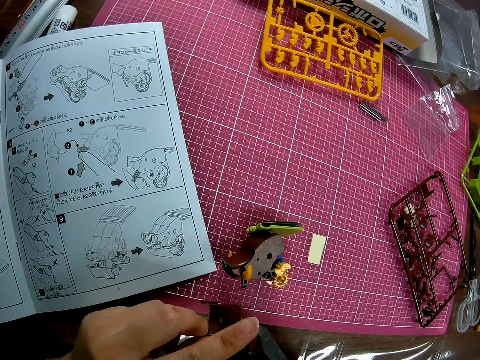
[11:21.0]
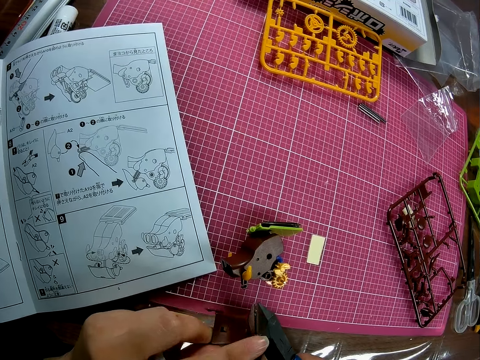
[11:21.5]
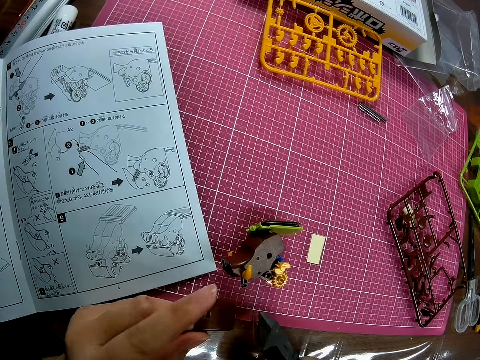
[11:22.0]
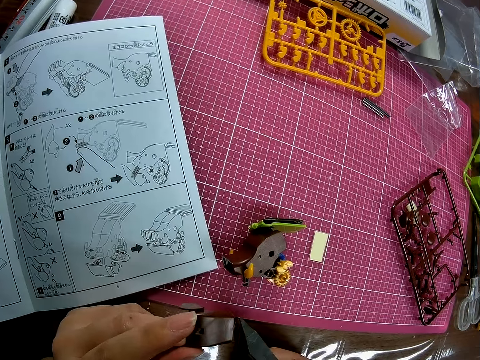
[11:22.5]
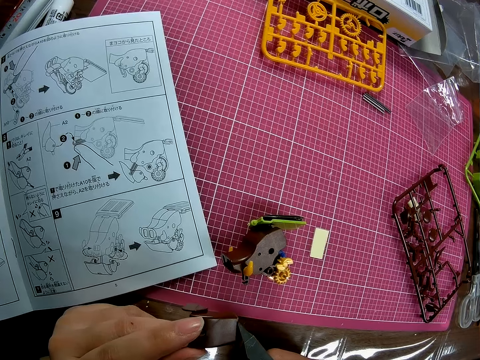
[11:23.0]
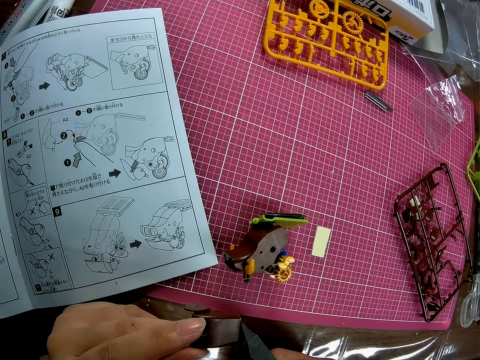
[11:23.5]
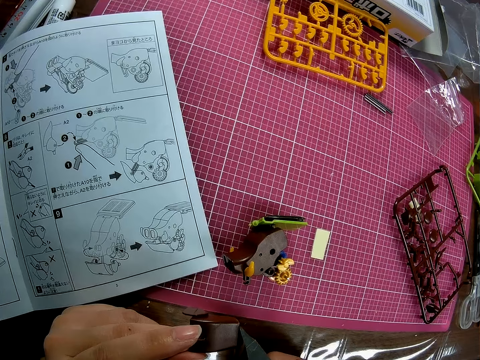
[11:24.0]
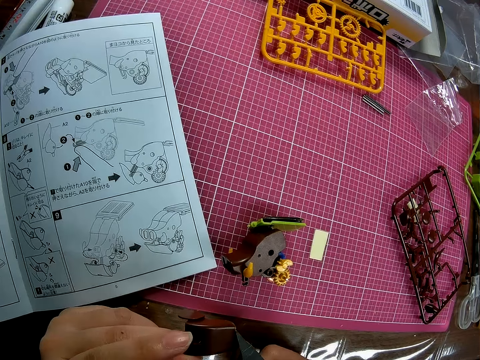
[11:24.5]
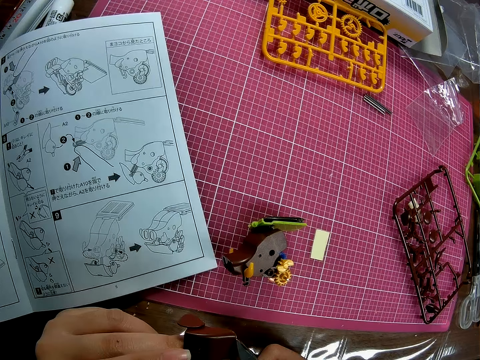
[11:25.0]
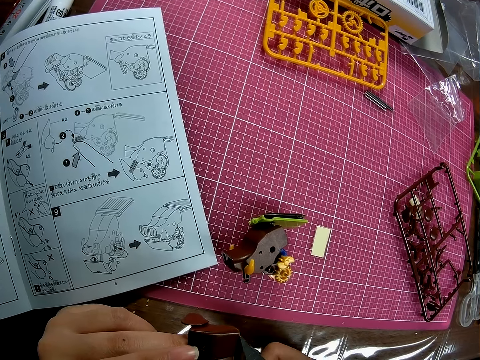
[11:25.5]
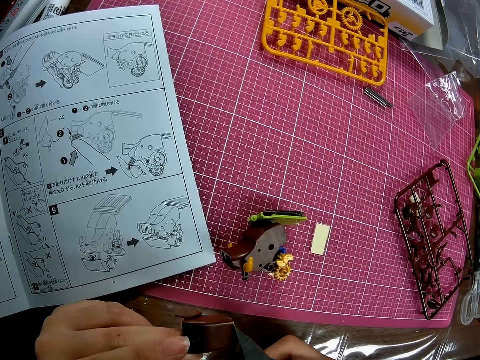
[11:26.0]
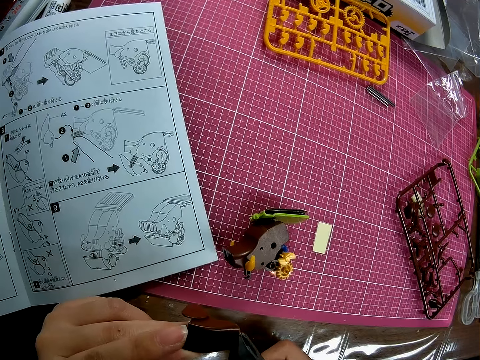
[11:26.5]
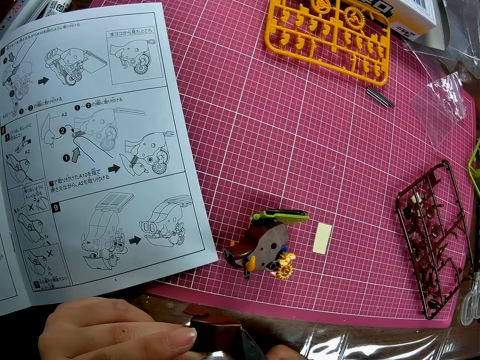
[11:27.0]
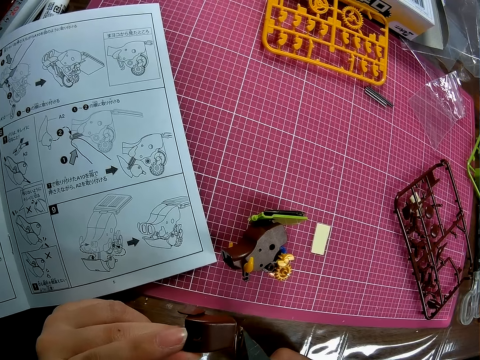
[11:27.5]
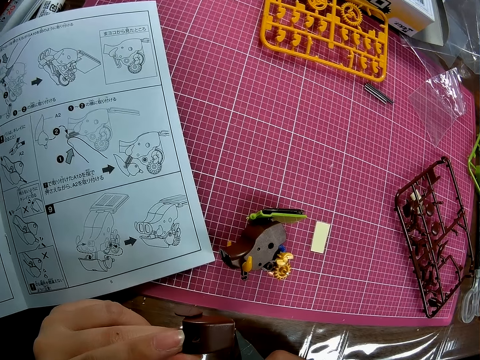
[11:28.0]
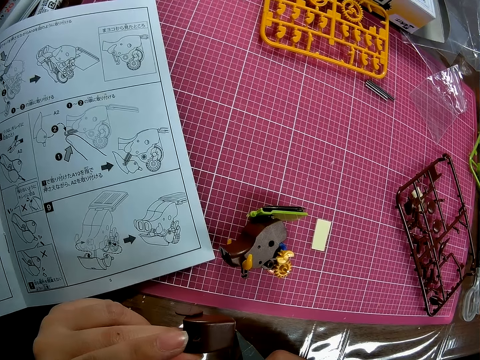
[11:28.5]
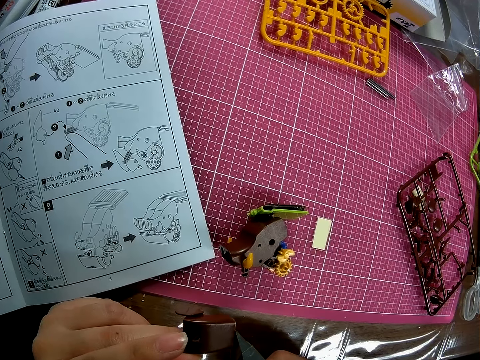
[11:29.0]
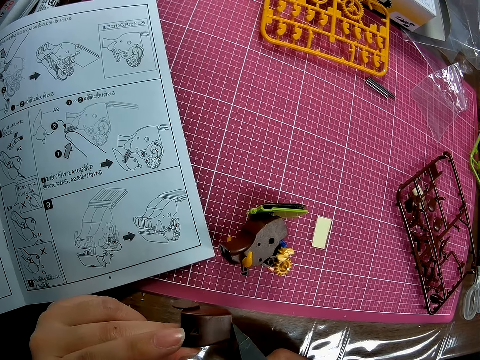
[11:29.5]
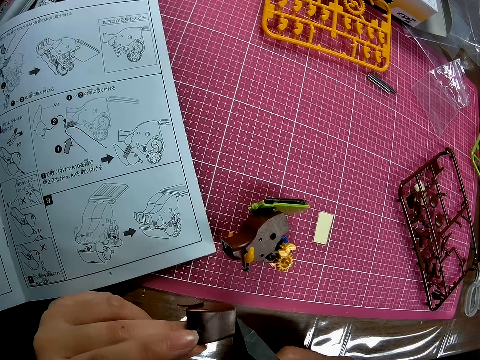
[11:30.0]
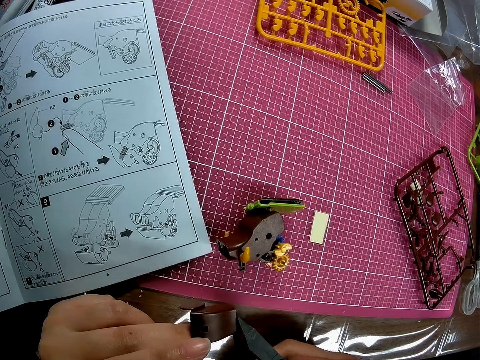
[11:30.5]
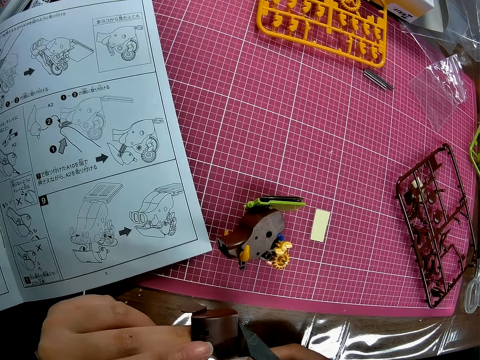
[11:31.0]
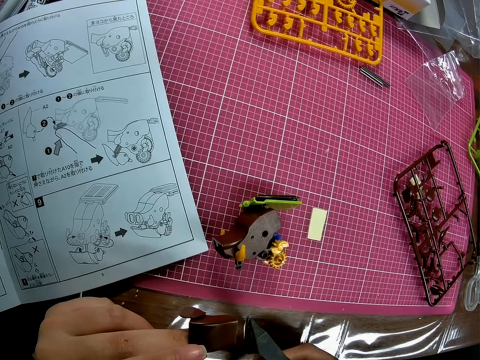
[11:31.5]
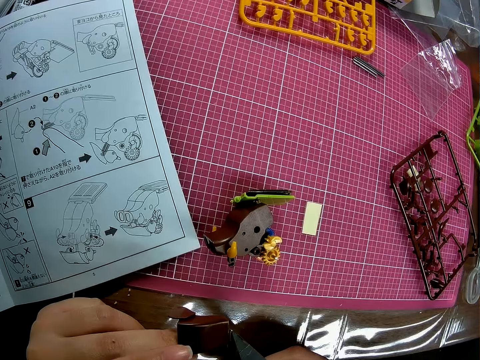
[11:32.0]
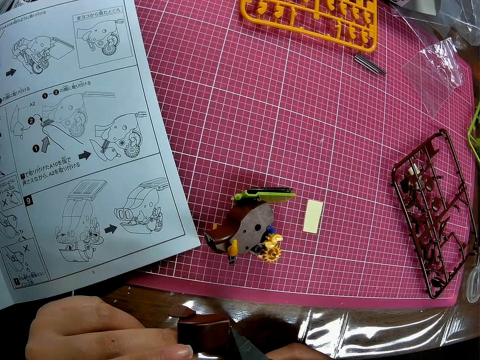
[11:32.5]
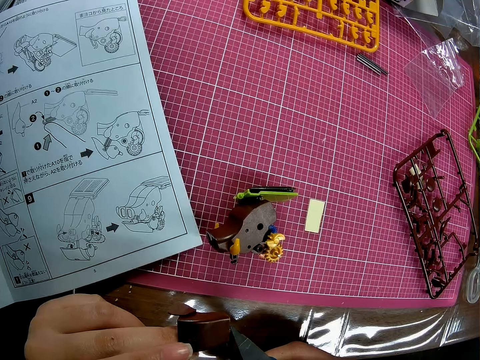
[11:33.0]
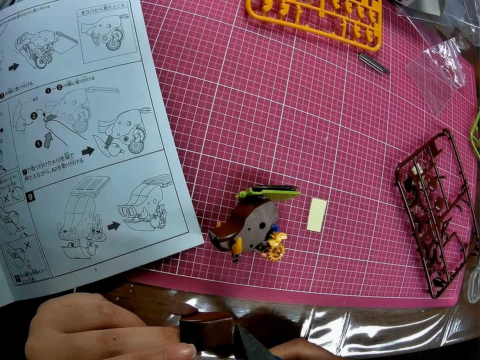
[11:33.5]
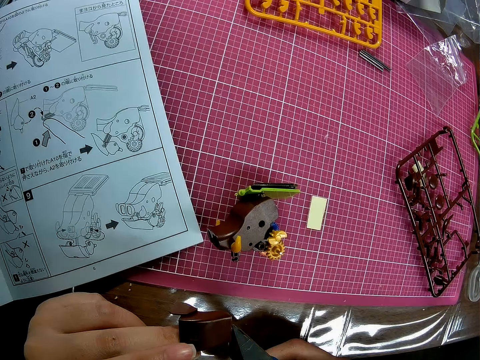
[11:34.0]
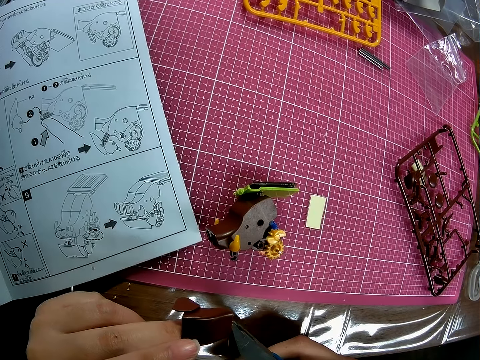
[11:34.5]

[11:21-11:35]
The camera wearer rubs his left index finger on the jaw of the plier or scissor. He picks up the scissor. He uses the plier on the piece of mechanical model in his left hand. He tries to cut the model.

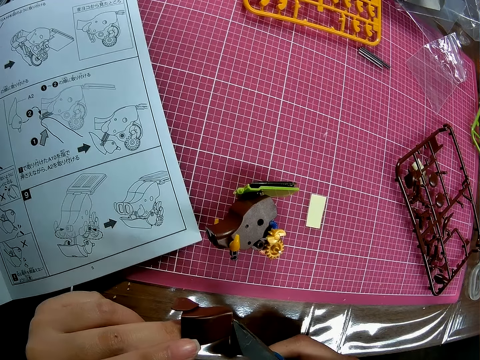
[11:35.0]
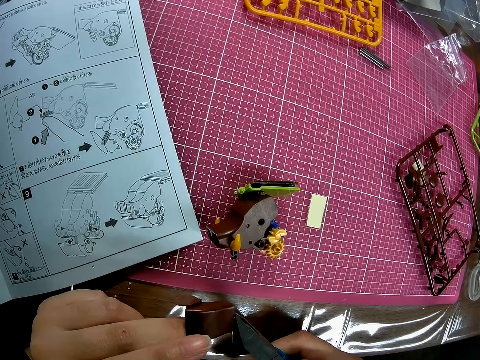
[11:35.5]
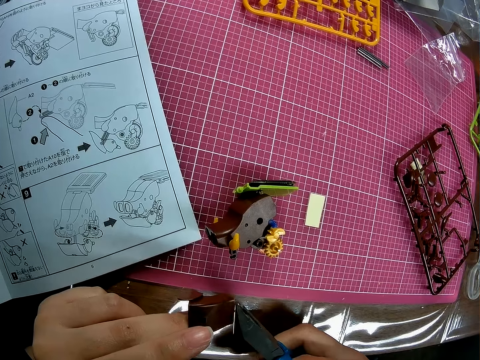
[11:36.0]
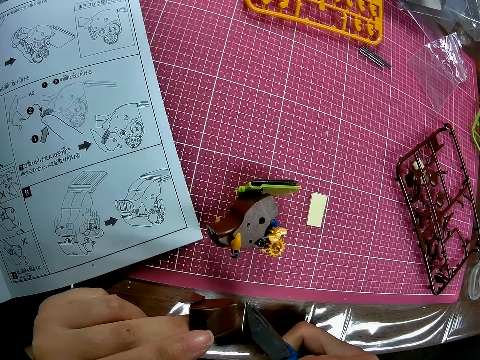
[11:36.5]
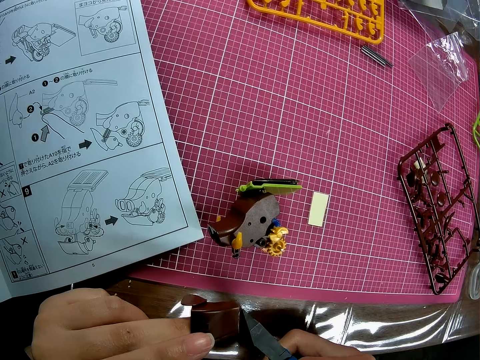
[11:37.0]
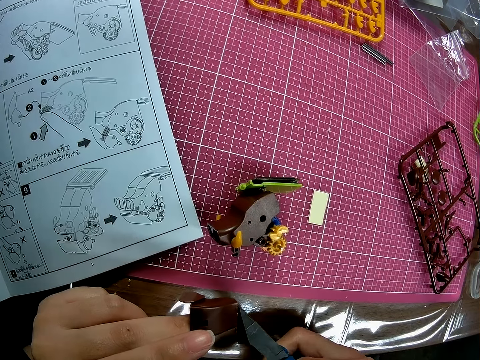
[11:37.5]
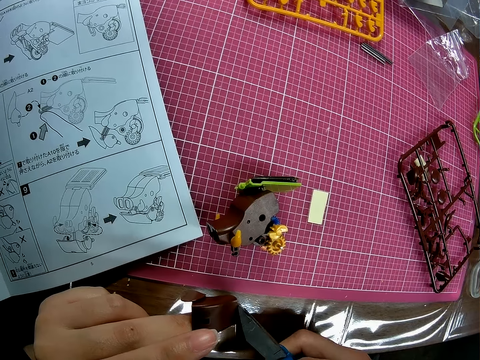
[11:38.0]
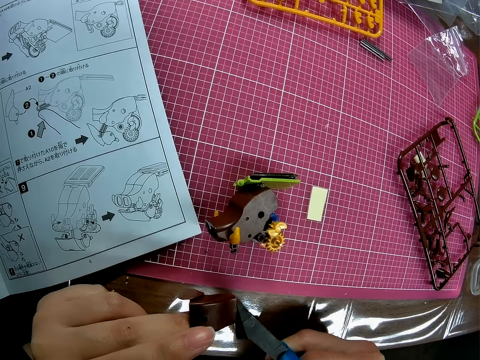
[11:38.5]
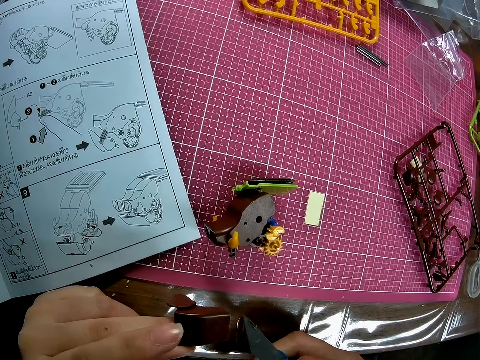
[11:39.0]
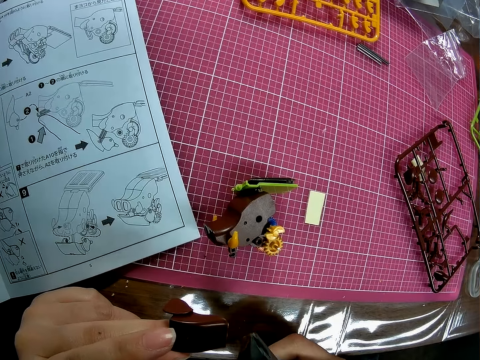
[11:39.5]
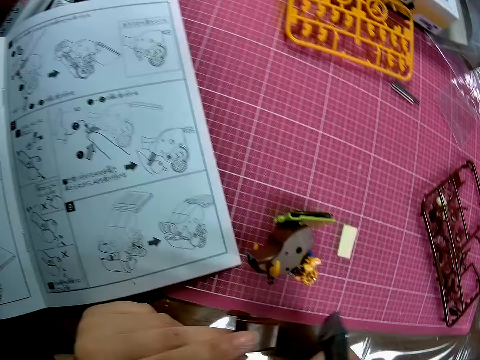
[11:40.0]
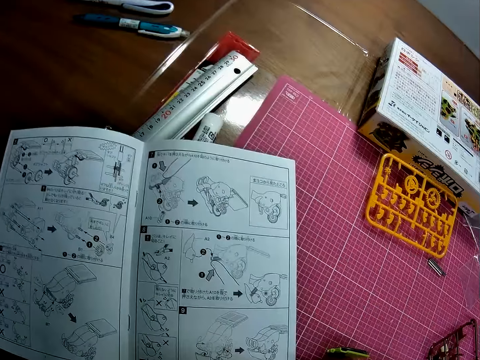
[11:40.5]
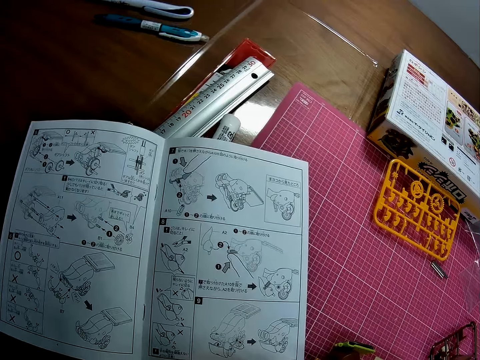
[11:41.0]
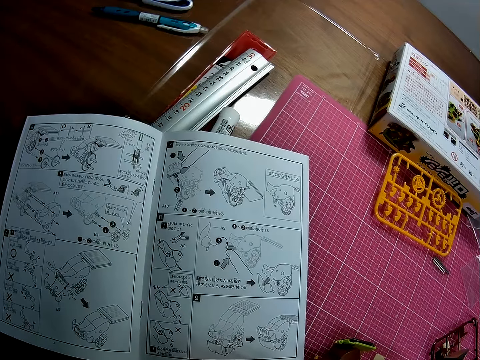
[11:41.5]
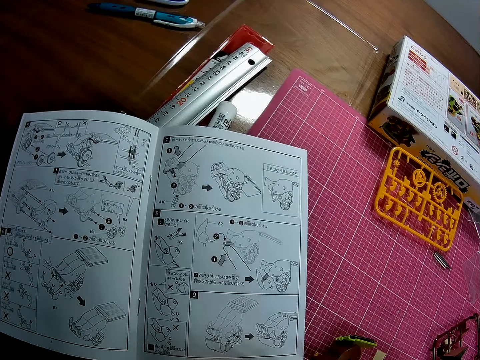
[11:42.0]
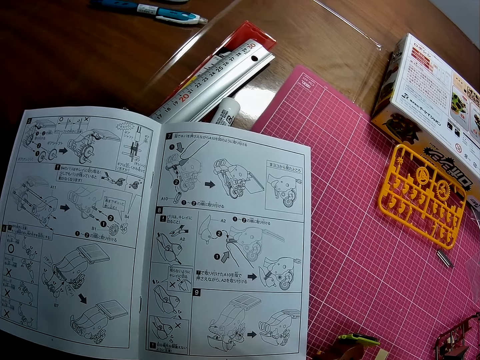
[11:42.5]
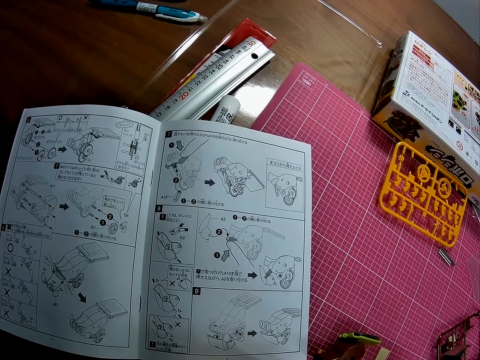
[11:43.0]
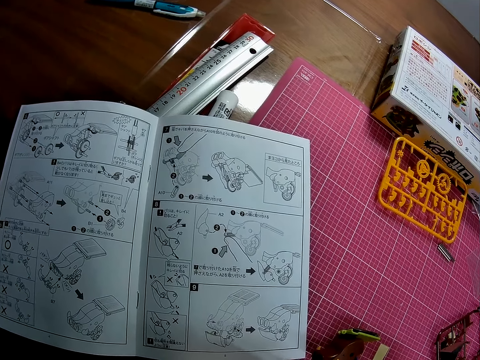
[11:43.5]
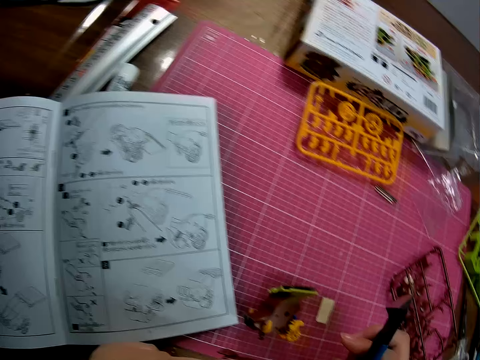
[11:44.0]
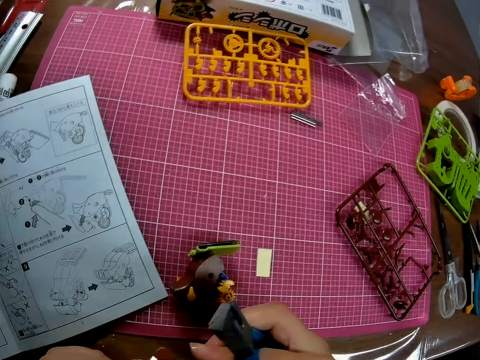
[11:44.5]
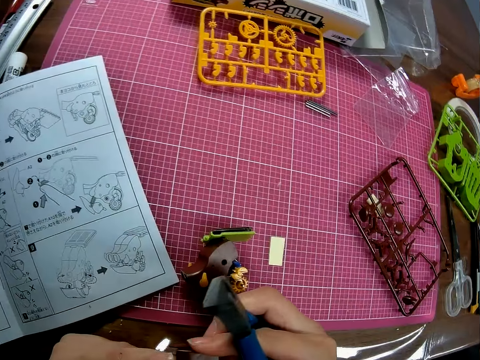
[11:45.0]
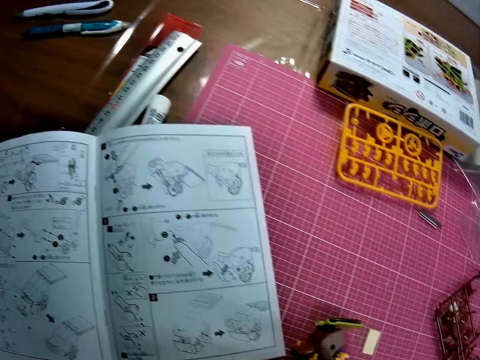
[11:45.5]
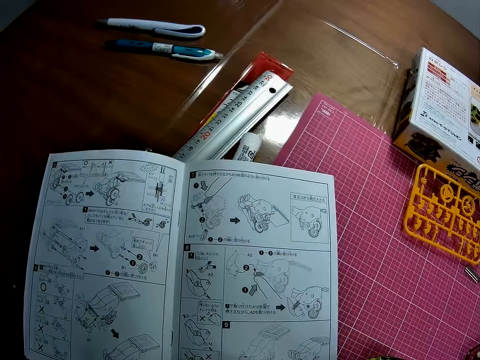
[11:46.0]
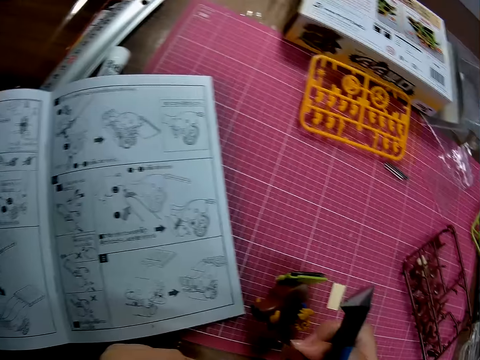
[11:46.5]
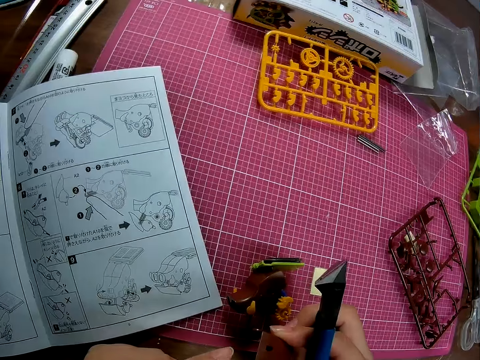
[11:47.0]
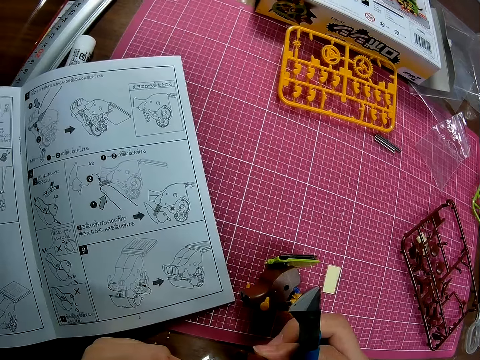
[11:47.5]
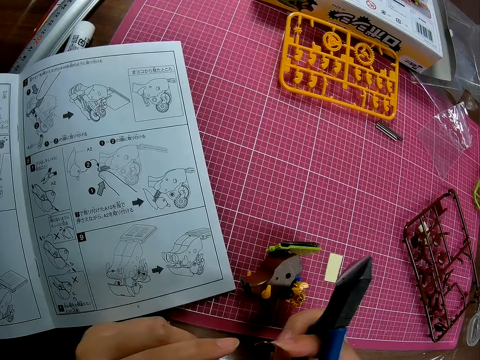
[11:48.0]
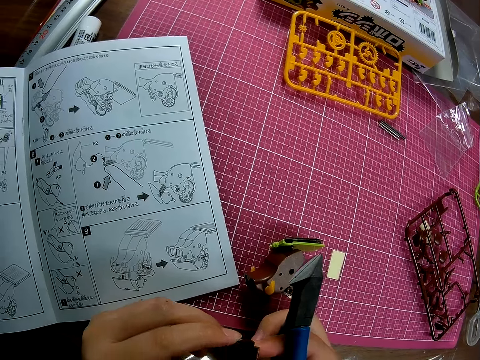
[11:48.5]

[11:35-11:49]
The camera wearer moves the scissor. They cut the model. They handle the piece of mechanical model with both hands. They move the hand.
